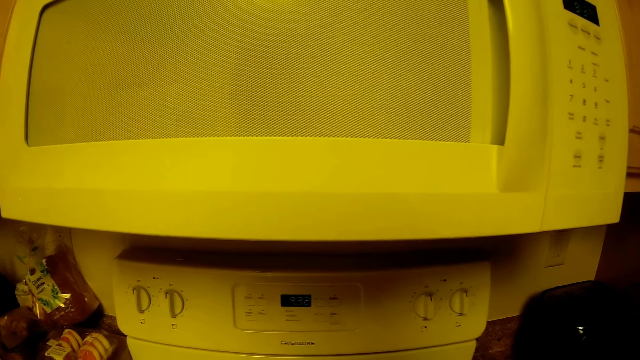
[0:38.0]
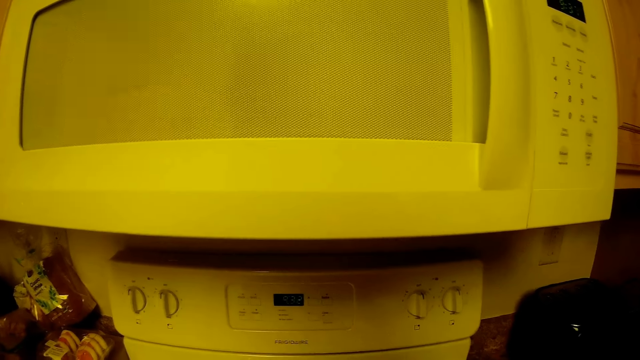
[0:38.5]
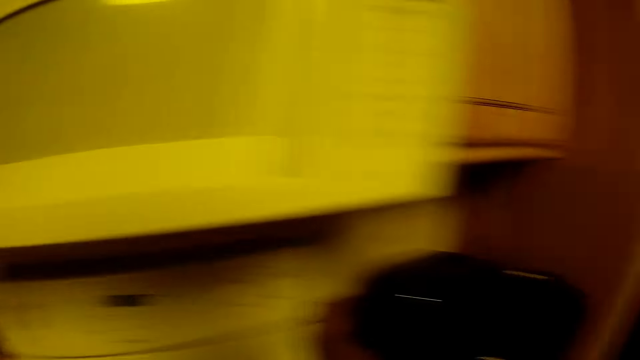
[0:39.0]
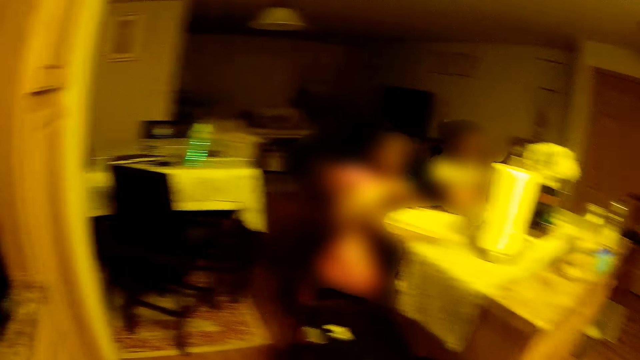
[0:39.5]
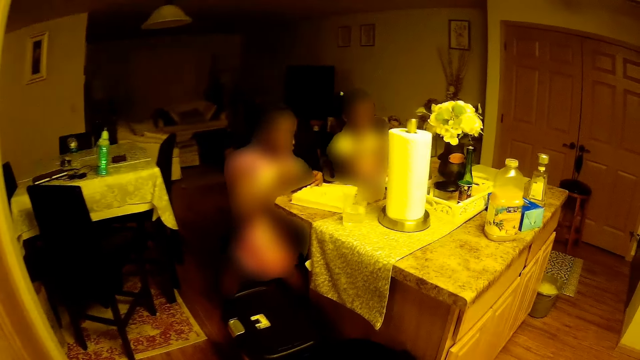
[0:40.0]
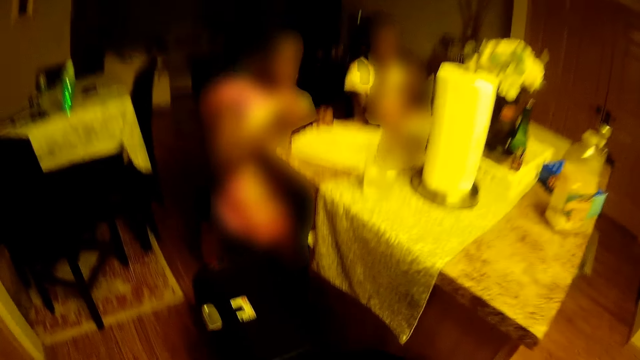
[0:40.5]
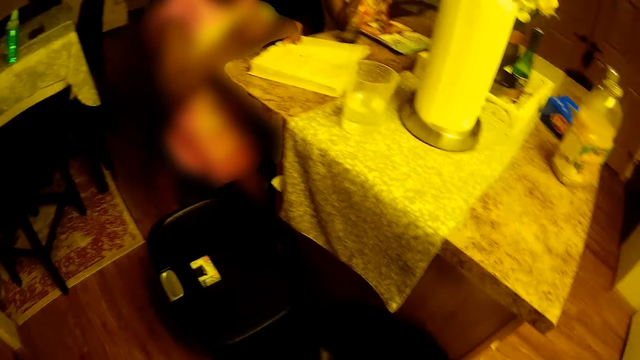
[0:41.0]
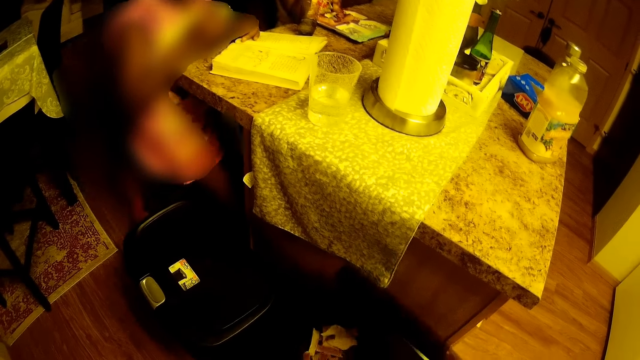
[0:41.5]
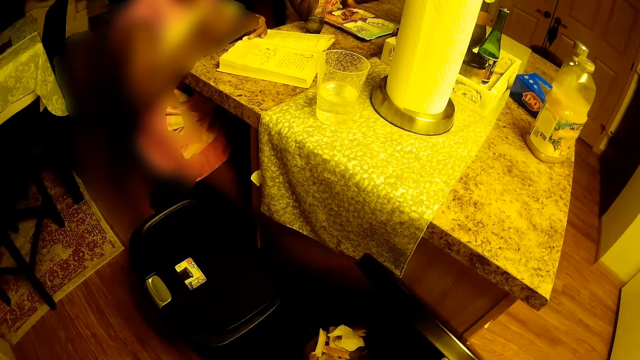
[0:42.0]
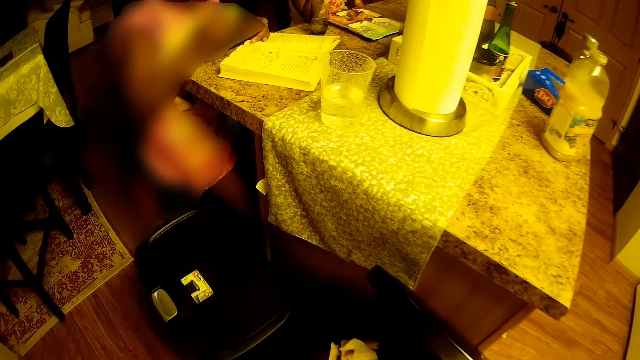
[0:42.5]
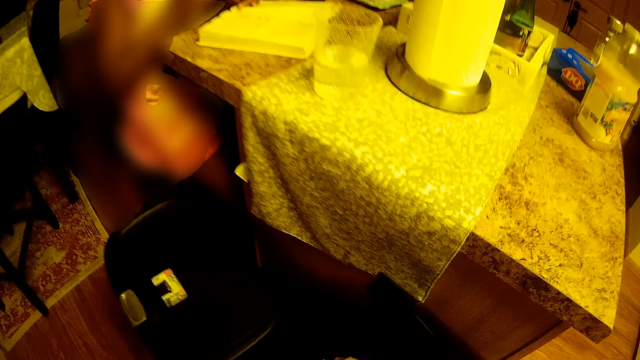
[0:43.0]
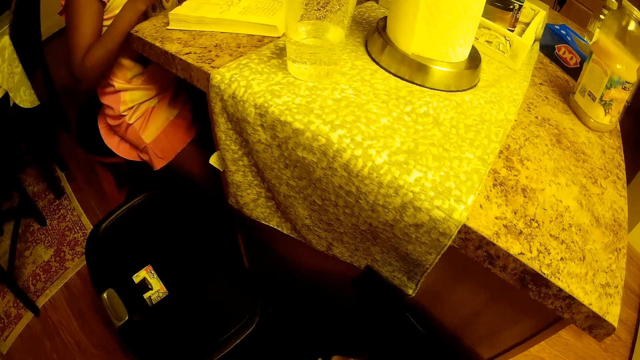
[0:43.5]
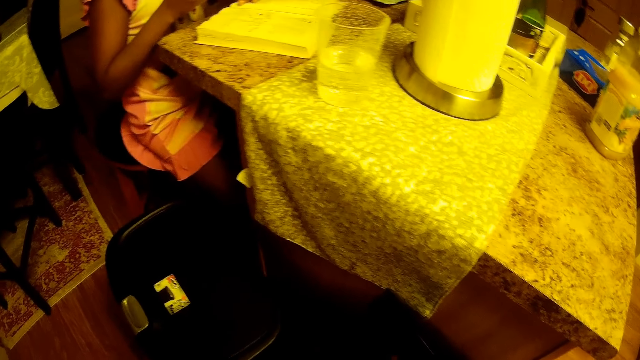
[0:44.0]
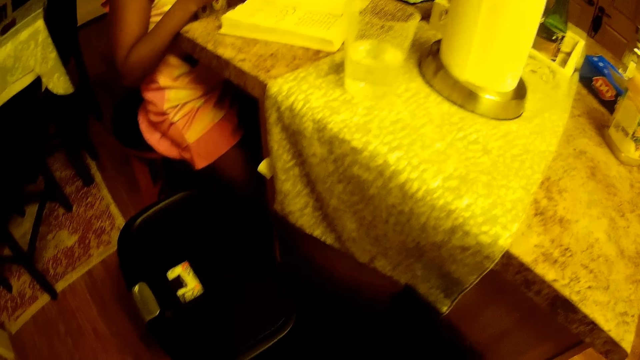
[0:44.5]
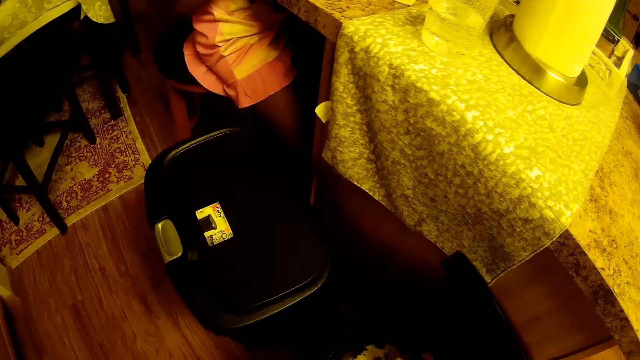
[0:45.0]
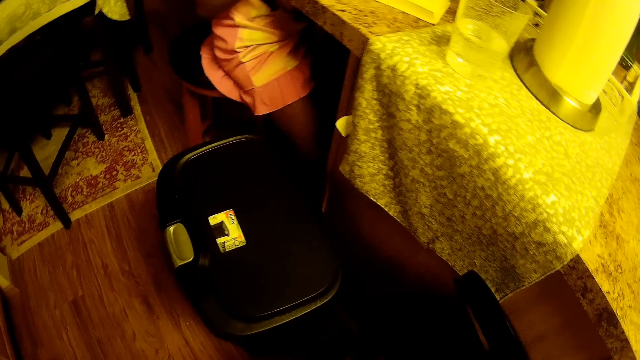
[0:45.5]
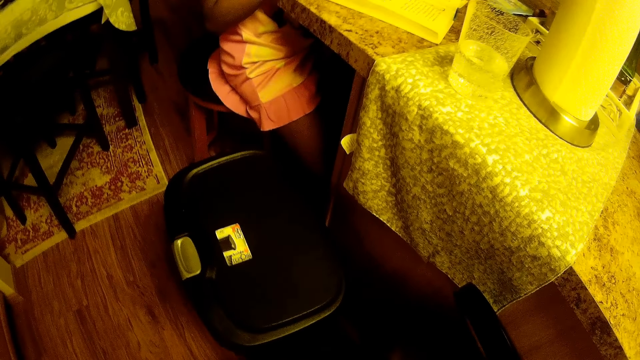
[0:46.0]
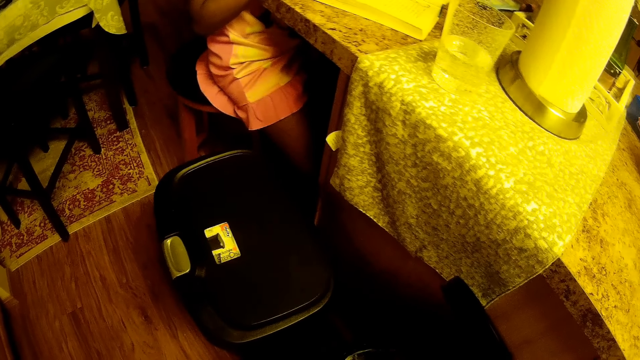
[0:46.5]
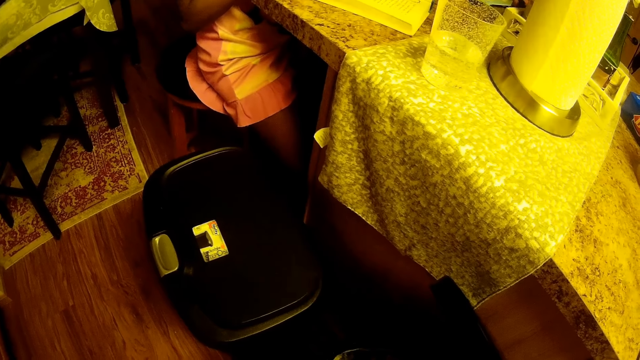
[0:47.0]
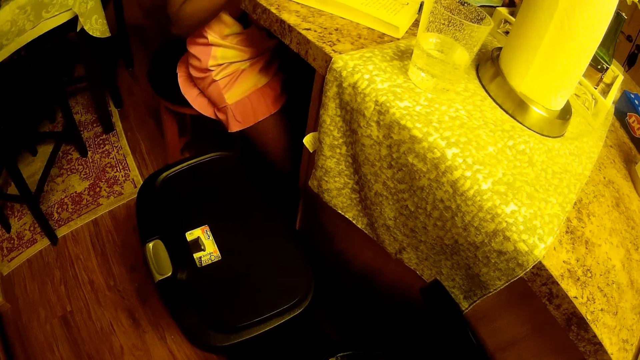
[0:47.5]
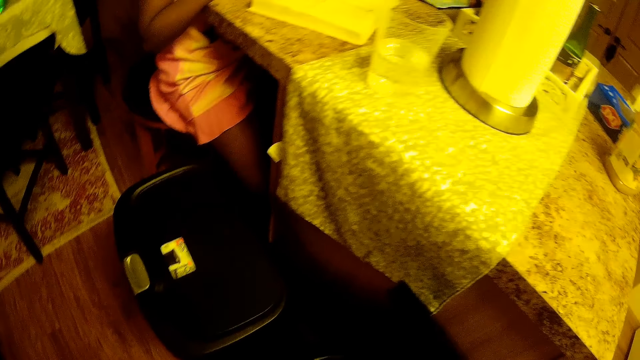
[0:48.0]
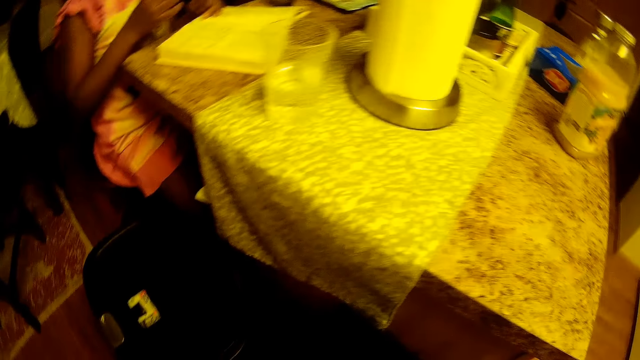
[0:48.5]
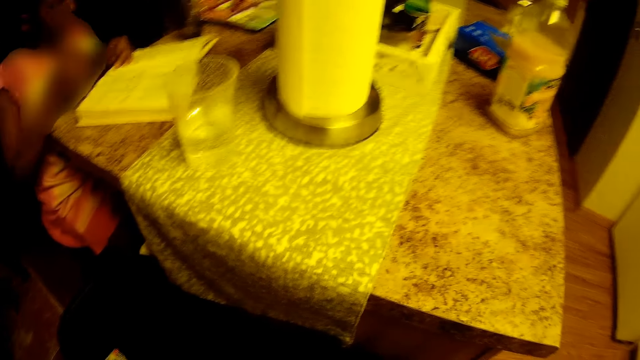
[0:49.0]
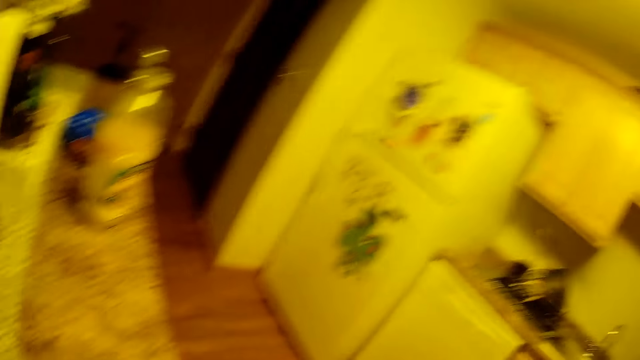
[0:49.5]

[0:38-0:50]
The camera wearer walks towards a trash can. She opens the trash can with her right leg.

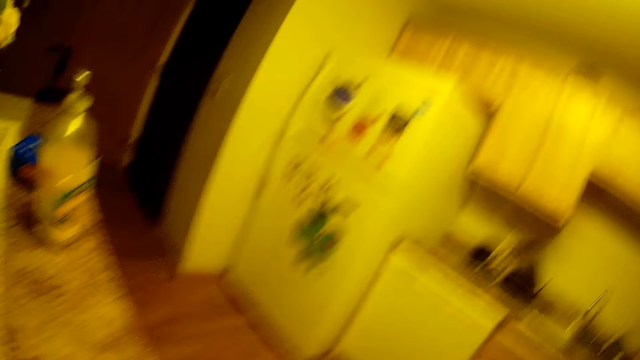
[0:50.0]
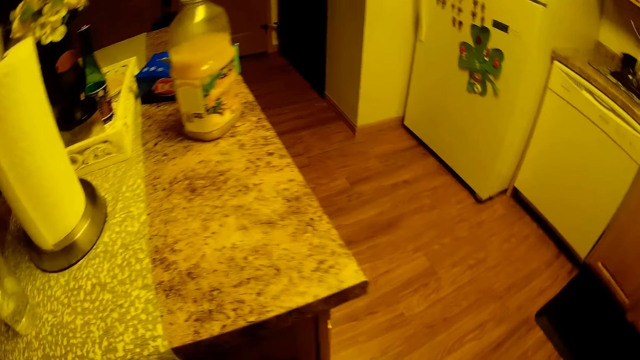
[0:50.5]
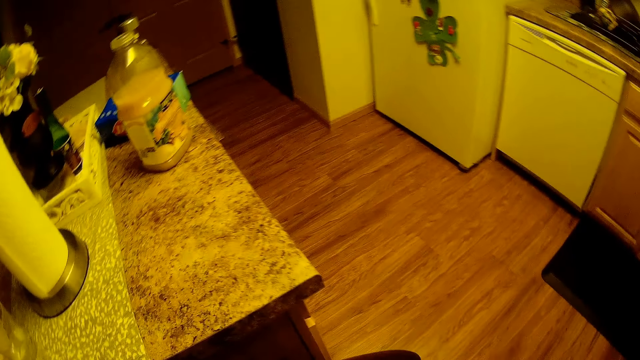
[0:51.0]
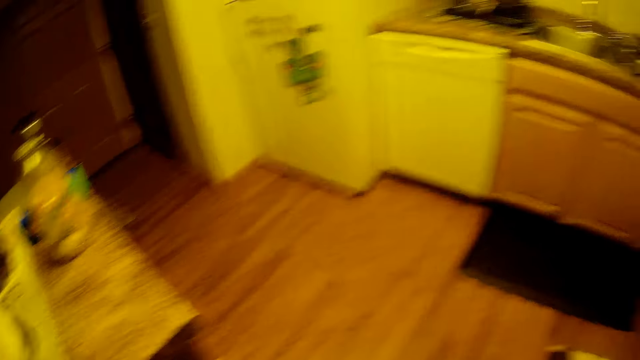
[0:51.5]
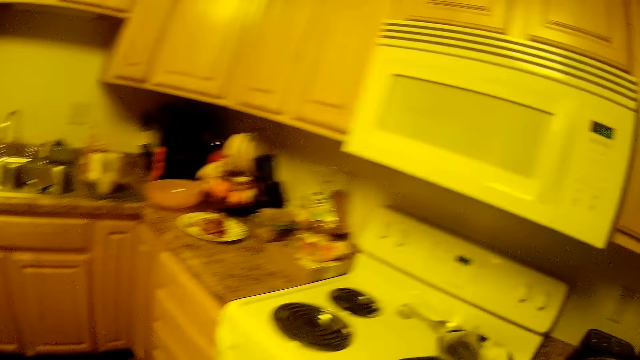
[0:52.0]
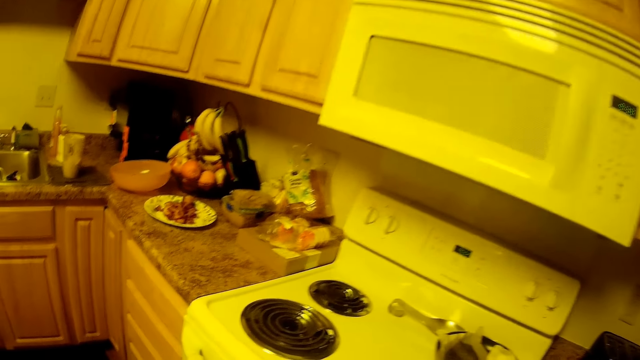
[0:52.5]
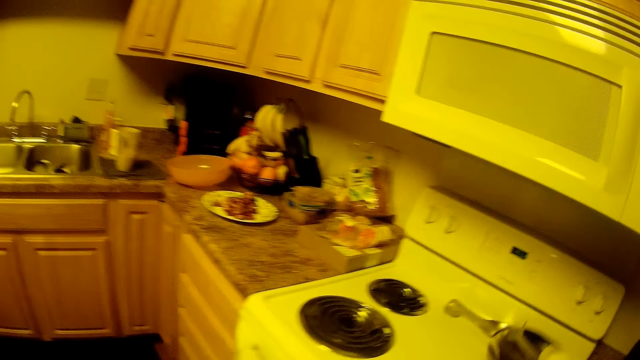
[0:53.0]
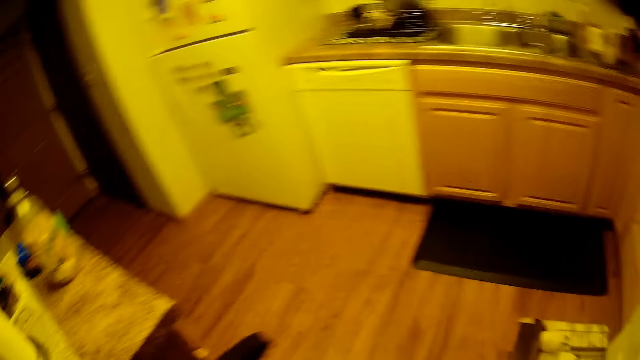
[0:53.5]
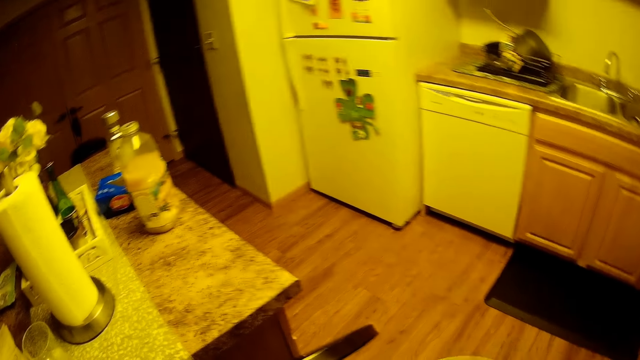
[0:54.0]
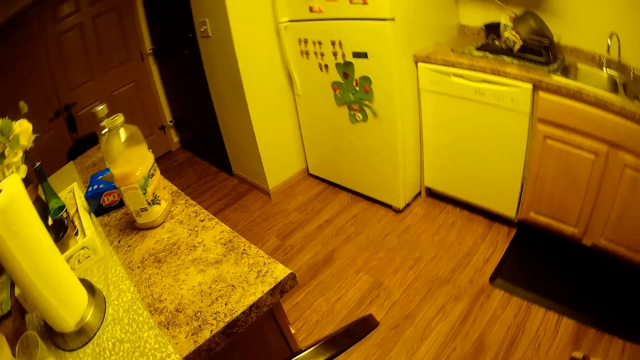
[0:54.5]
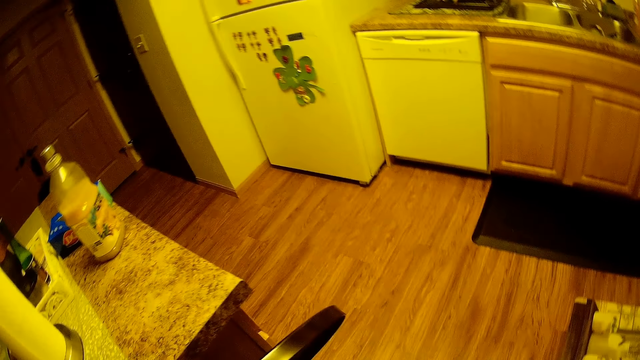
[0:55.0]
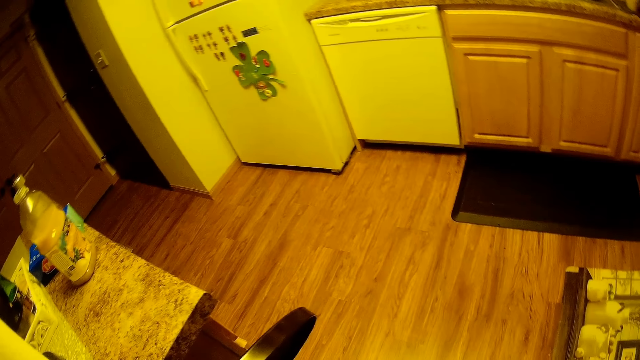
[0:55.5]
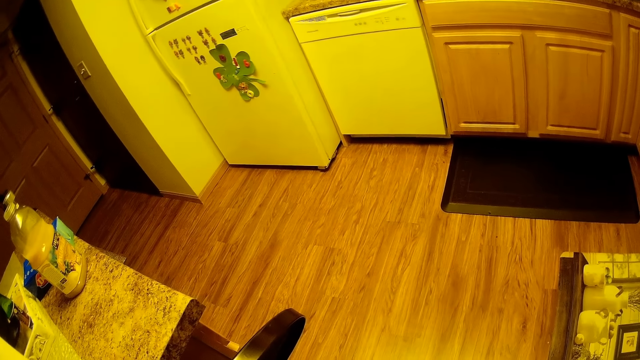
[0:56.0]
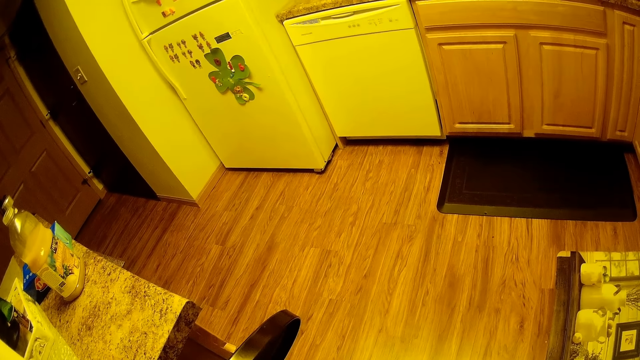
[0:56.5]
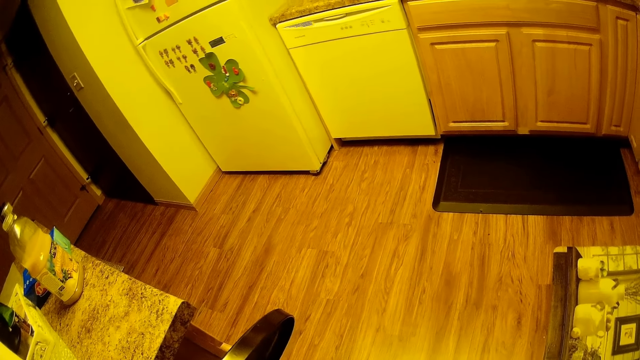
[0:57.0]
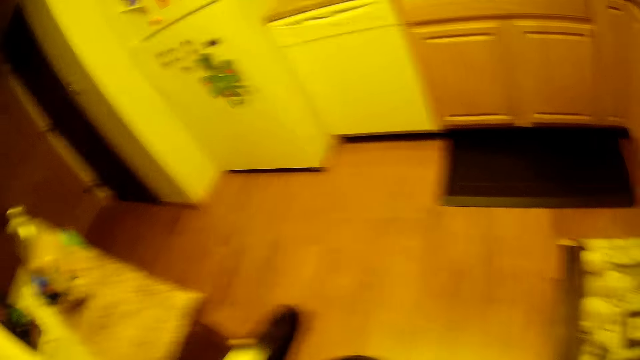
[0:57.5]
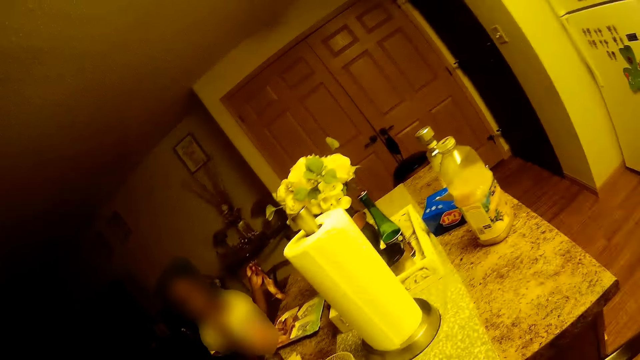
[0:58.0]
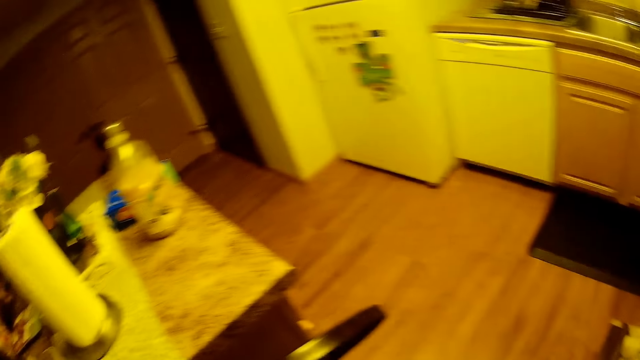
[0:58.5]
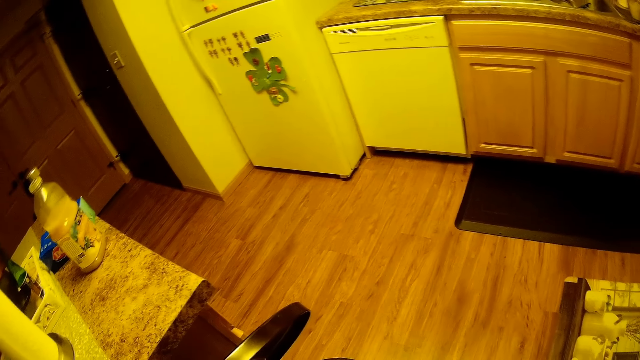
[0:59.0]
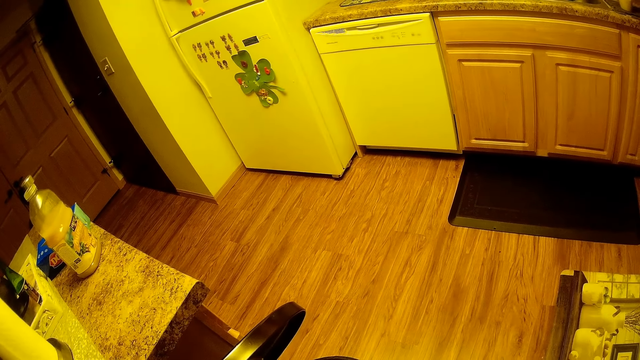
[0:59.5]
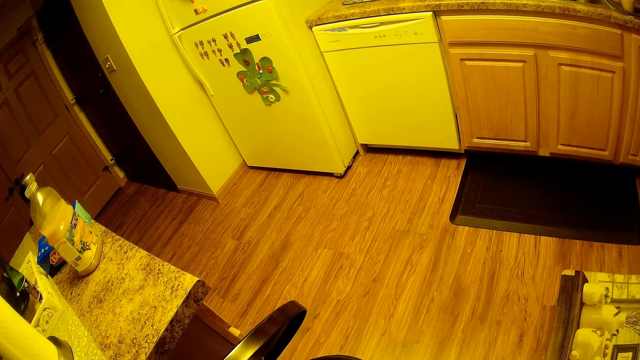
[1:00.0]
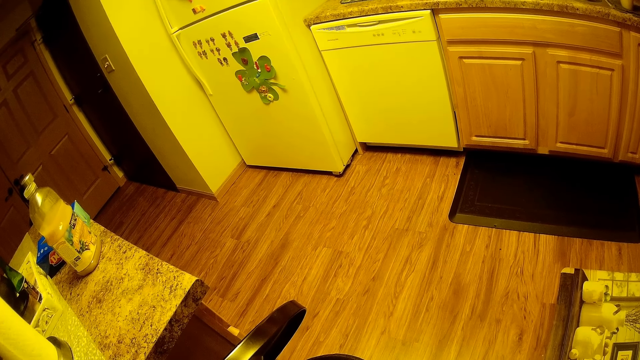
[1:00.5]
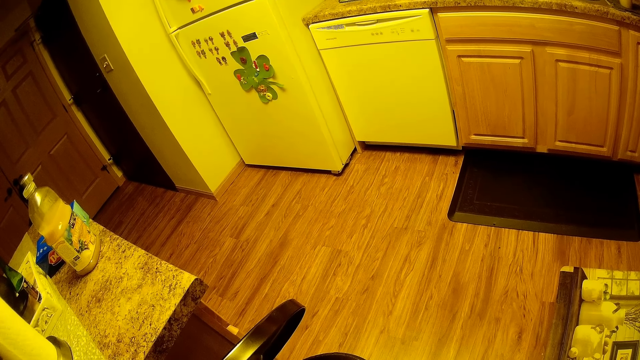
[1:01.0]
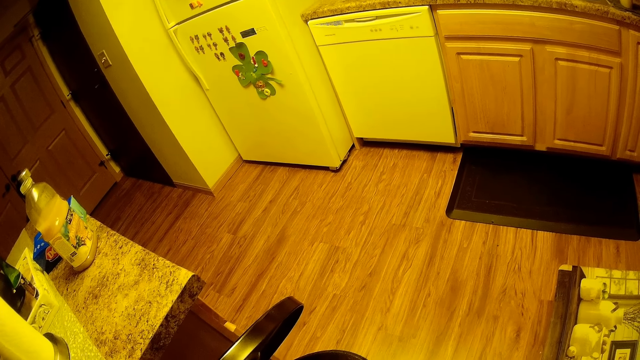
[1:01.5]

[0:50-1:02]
The camera wearer picks up a plate or pan from the top of the burner with her right hand. The child talks to the camera wearer.
